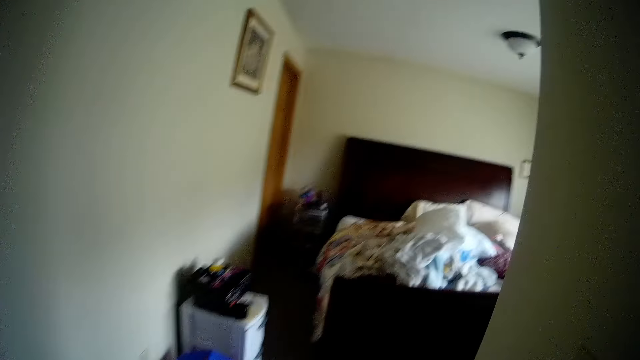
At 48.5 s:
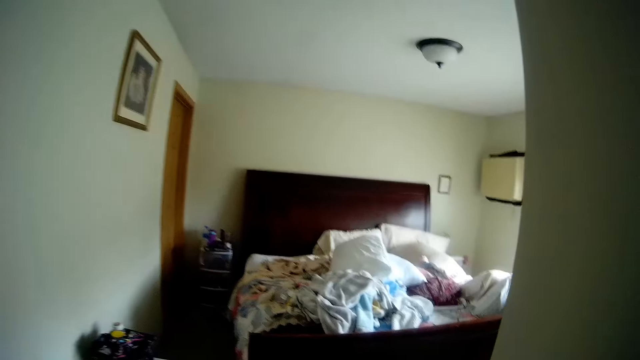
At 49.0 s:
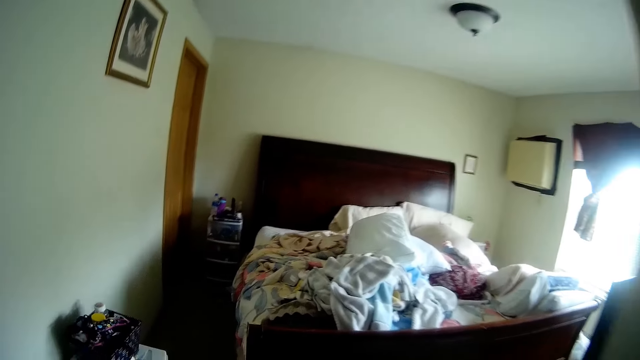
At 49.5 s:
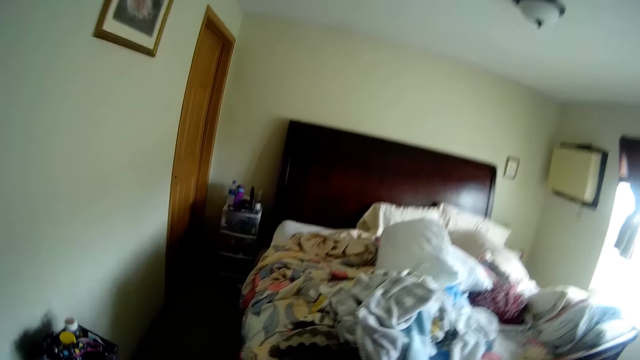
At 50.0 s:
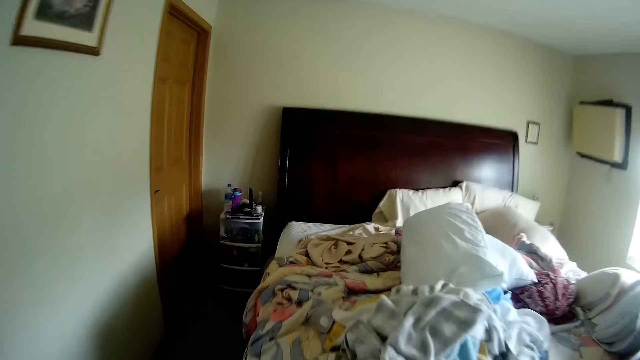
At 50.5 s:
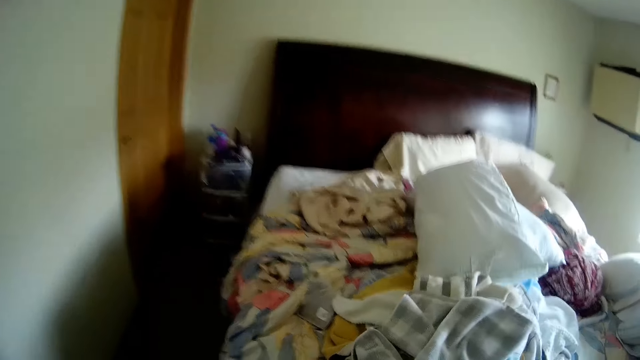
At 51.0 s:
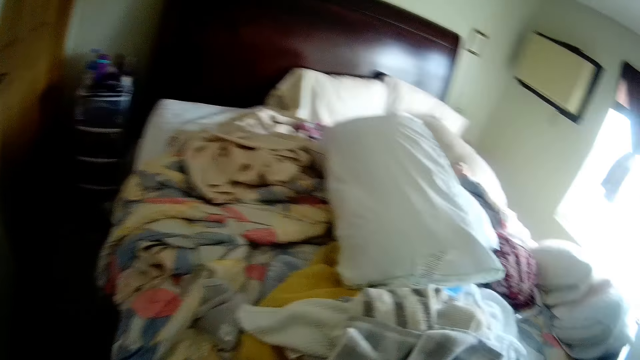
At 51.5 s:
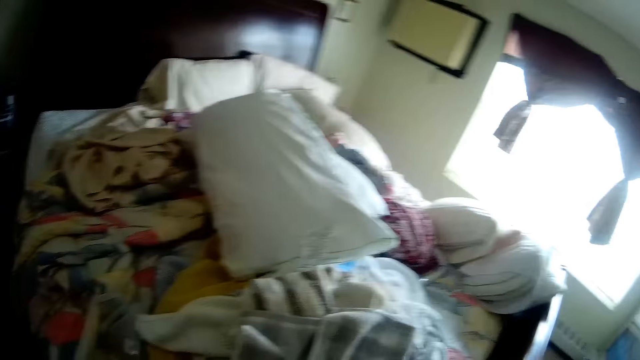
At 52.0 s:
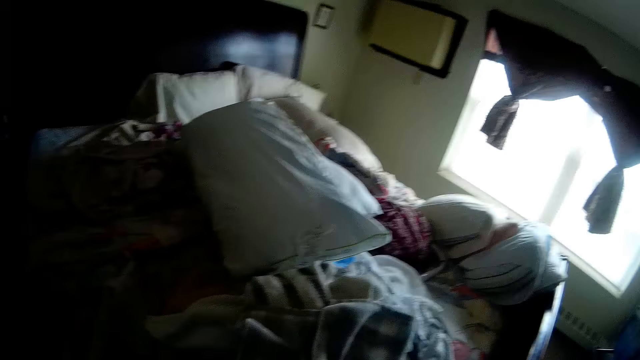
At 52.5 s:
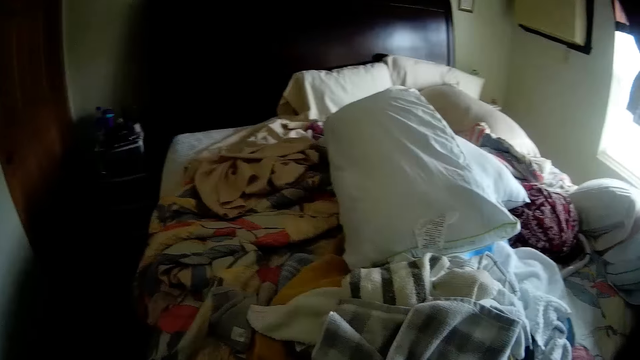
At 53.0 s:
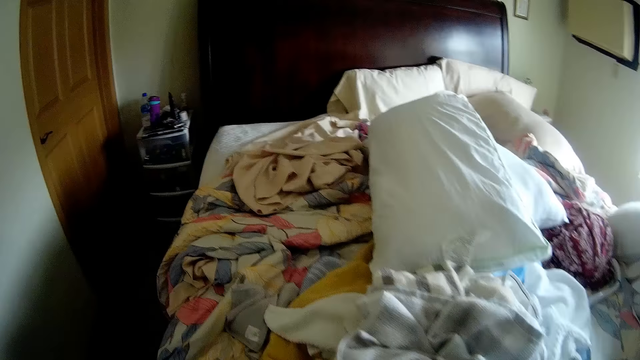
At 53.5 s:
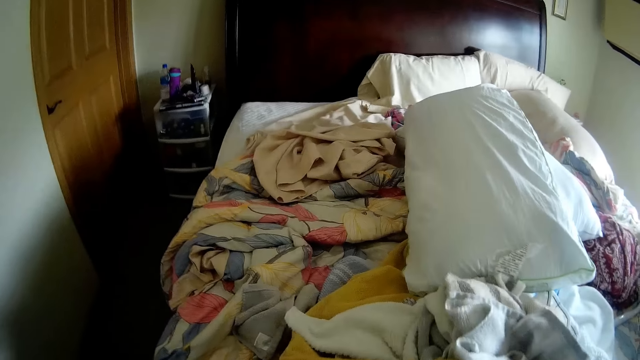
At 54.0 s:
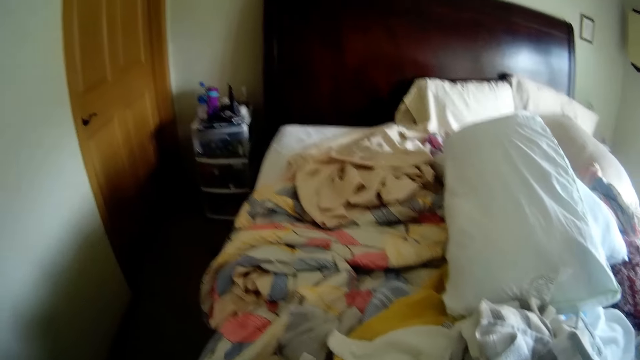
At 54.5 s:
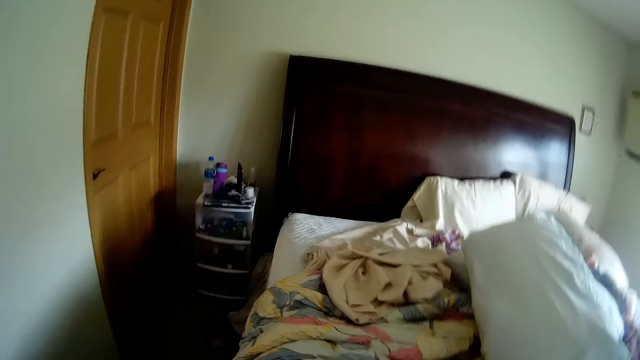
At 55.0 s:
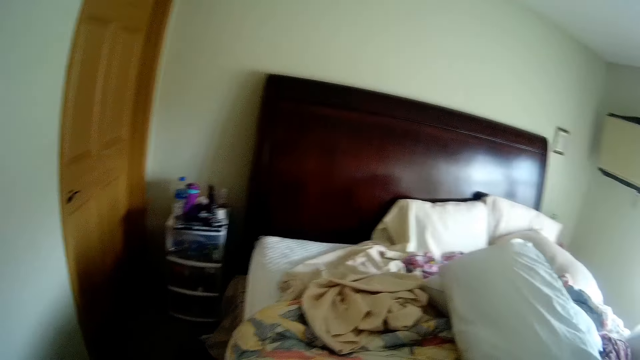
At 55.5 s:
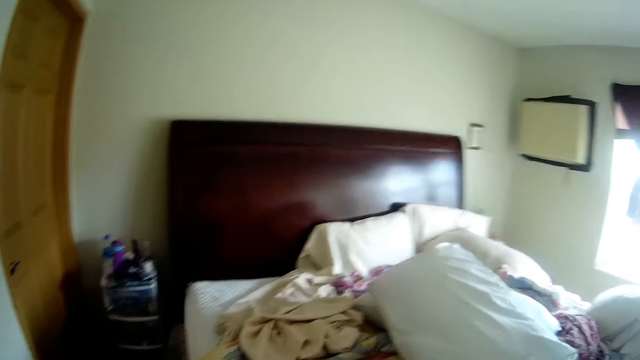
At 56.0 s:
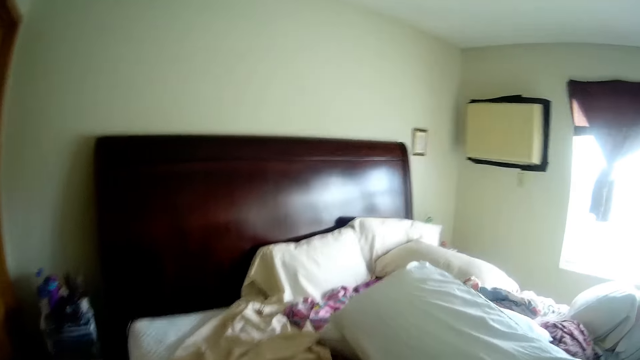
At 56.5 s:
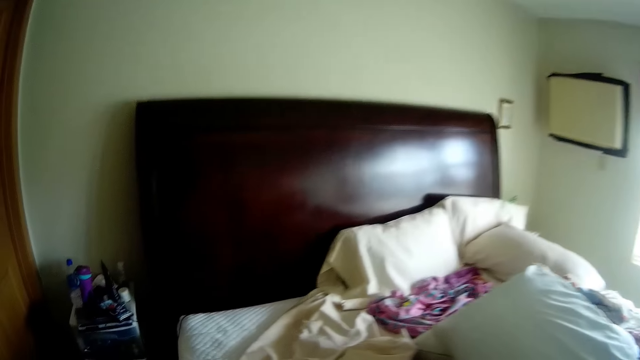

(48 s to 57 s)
The camera wearer walks back to the room. They touch a cloth on the bed.

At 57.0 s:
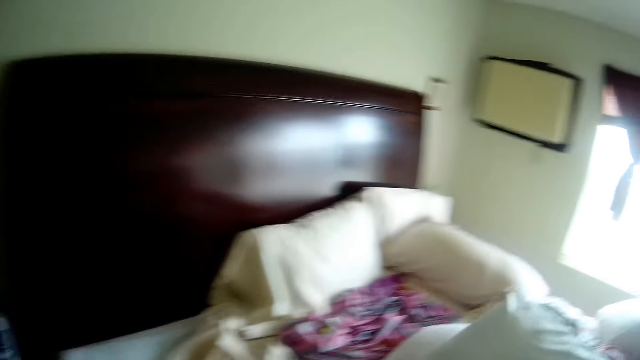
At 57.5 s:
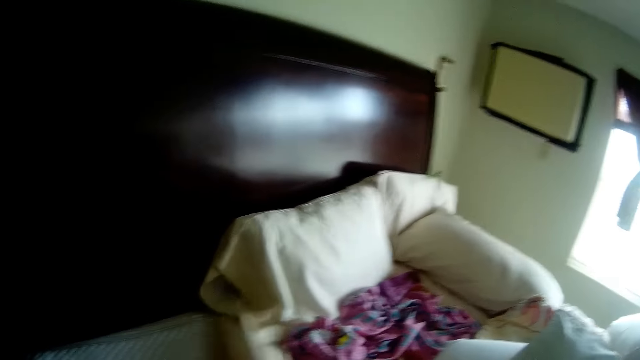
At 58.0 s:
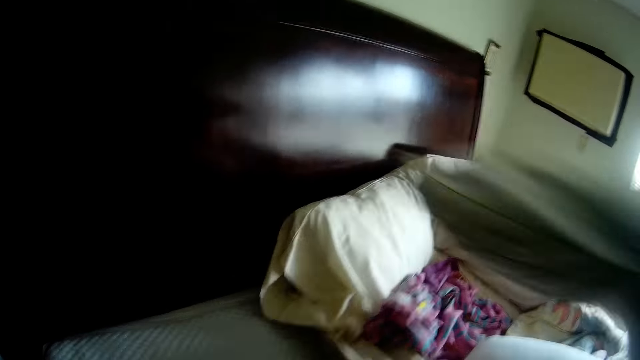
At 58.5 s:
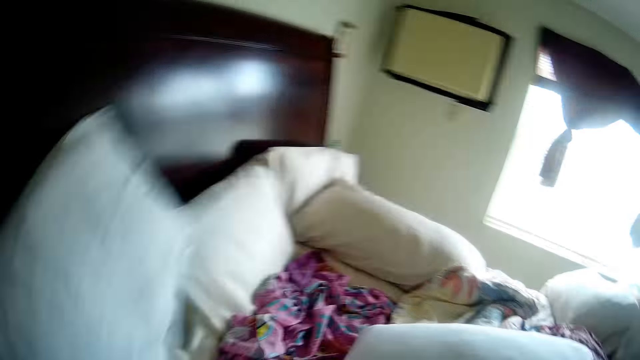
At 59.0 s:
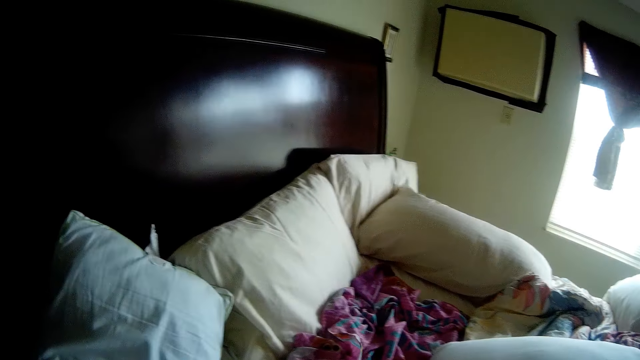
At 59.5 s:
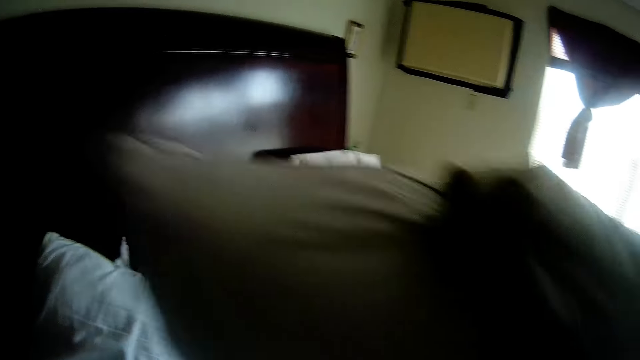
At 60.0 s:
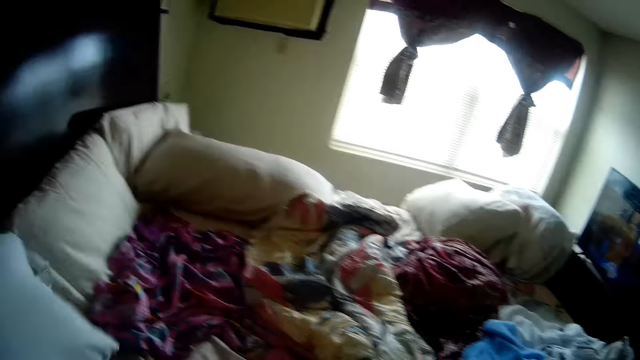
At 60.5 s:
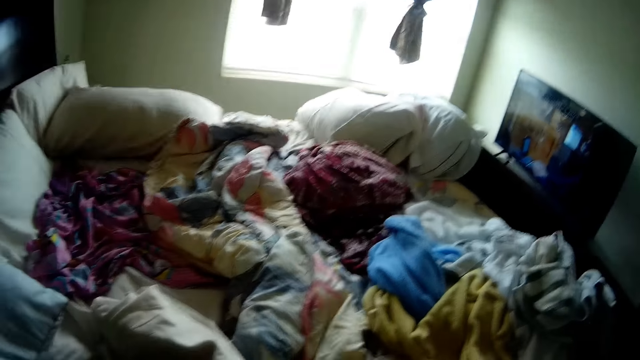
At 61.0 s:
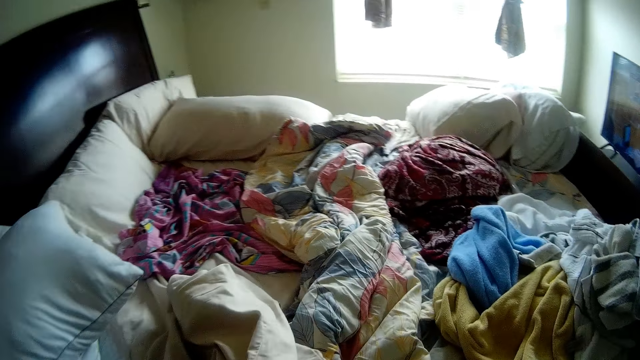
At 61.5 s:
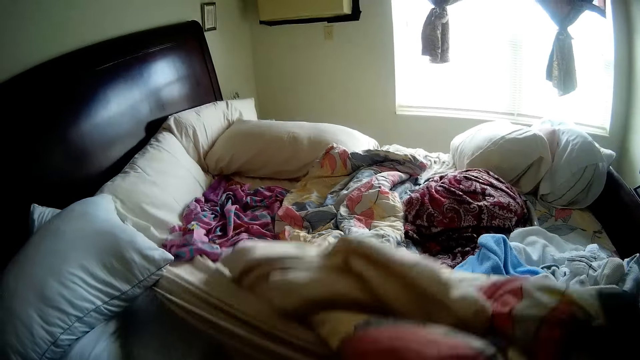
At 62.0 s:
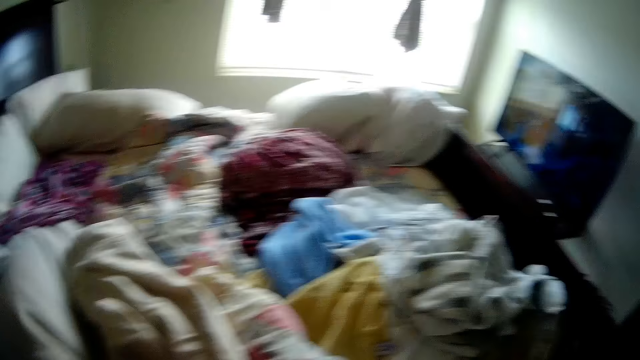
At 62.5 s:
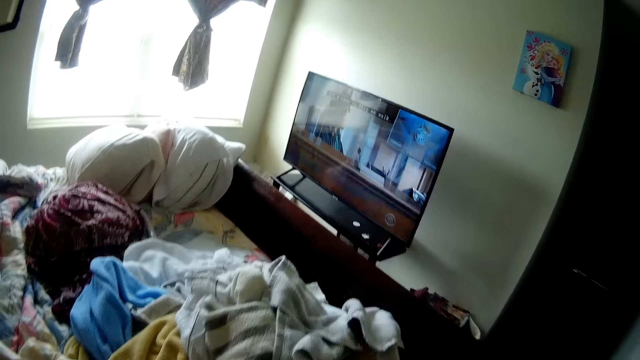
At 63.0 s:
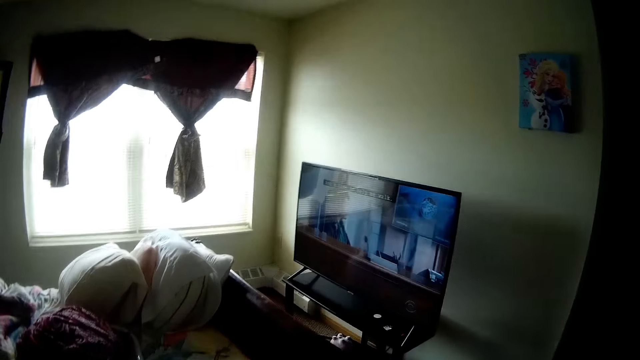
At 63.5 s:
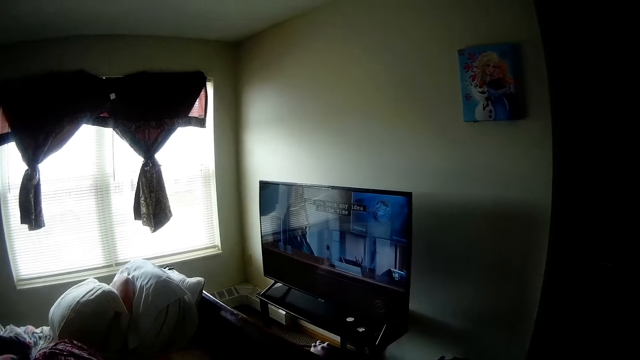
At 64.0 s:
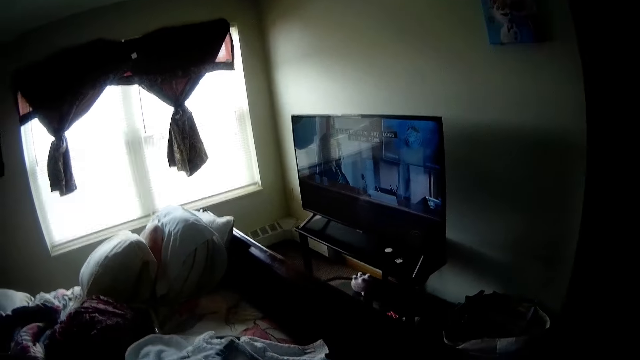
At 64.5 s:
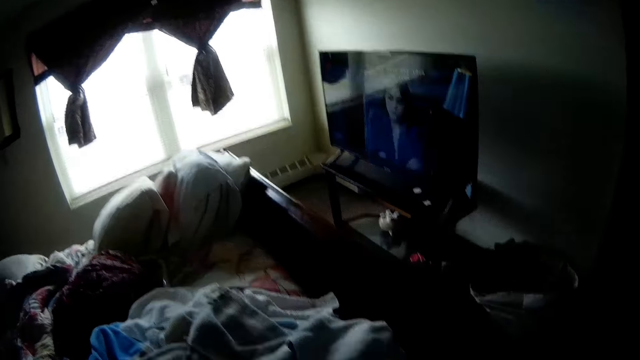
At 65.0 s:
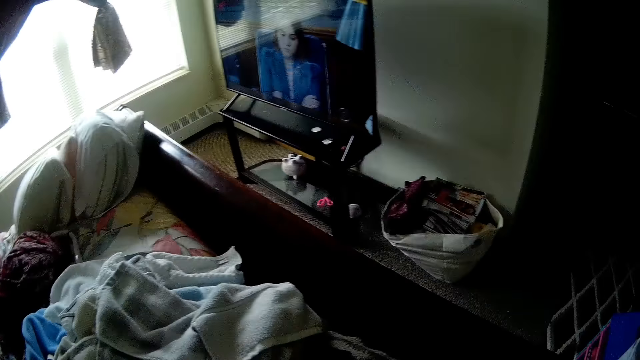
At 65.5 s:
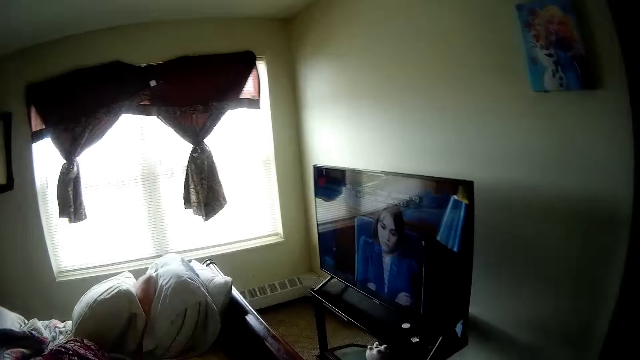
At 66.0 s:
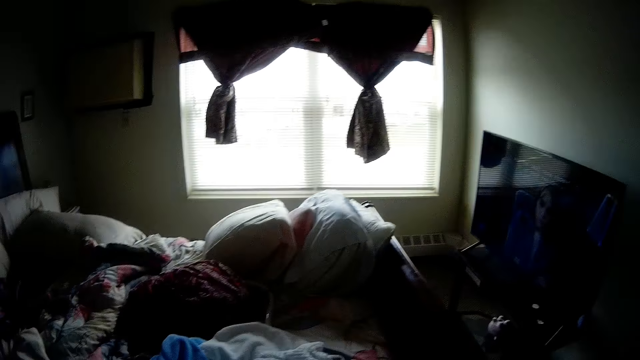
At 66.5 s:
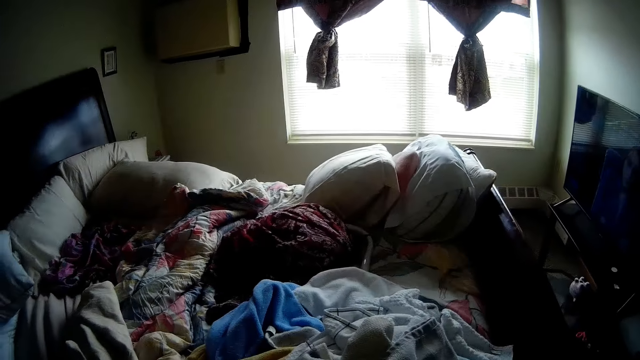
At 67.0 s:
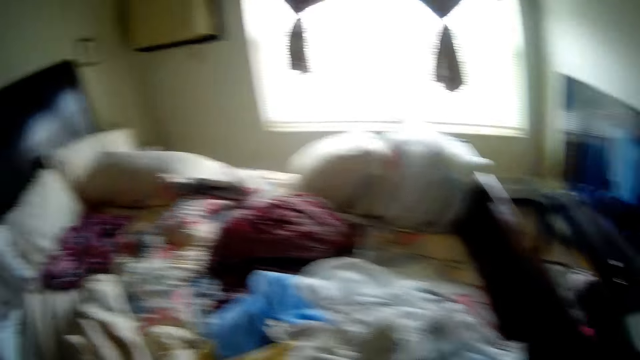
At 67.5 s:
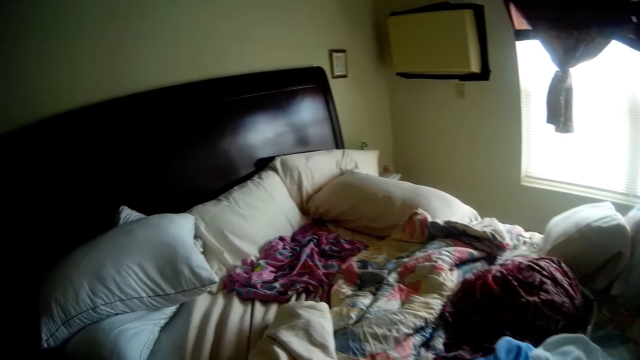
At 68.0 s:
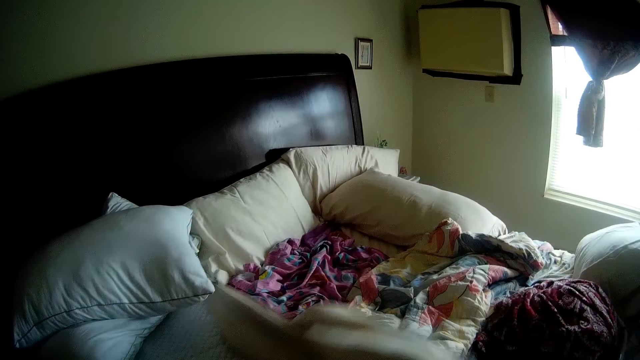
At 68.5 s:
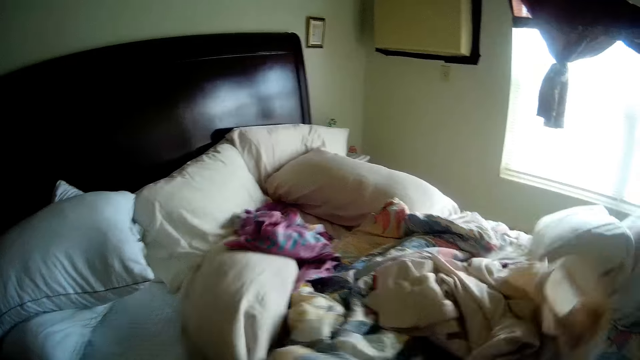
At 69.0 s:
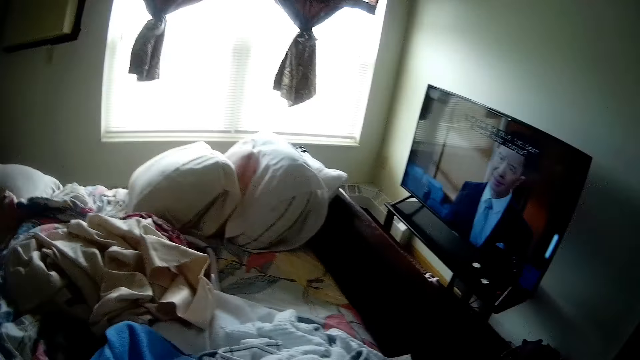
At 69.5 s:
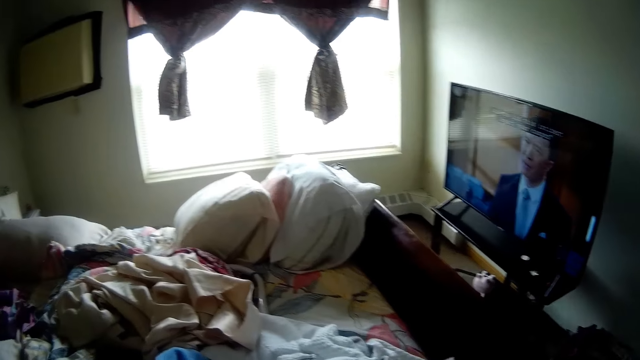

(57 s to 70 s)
The camera wearer removes part of the bed sheet from the bed with her left hand. She picks a pillow from the bed with her right hand. She drops the pillow on the bed with her right hand. She picks the pillow from the bed with her right hand. She drops the pillow on the bed with her right hand. She removes part of the bed sheet from the bed. She removes part of the bed sheet from the bed again.
